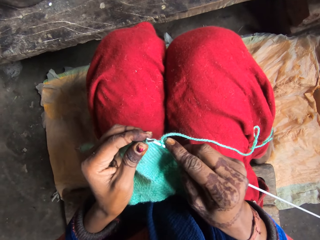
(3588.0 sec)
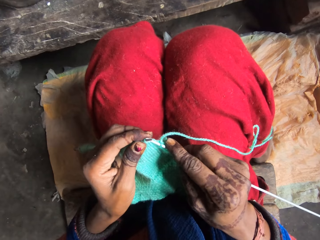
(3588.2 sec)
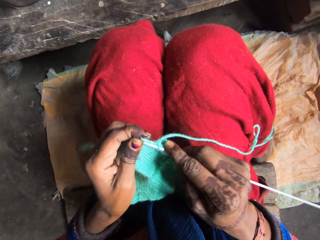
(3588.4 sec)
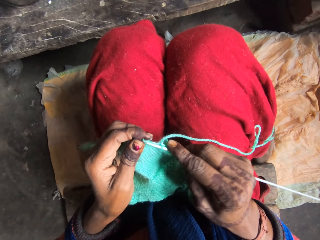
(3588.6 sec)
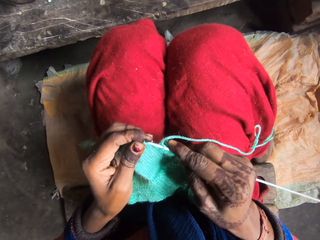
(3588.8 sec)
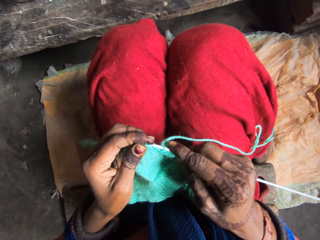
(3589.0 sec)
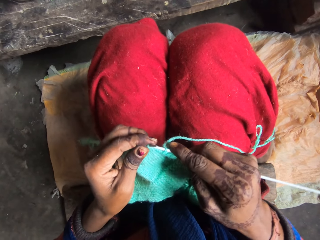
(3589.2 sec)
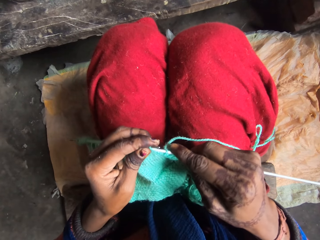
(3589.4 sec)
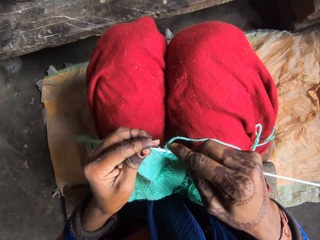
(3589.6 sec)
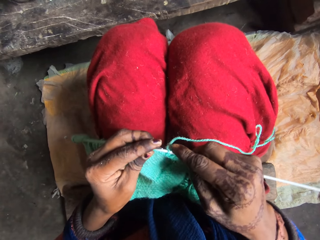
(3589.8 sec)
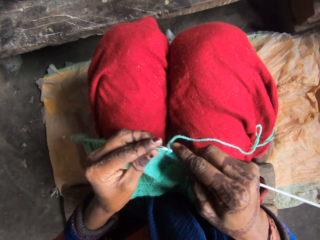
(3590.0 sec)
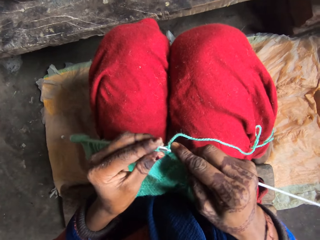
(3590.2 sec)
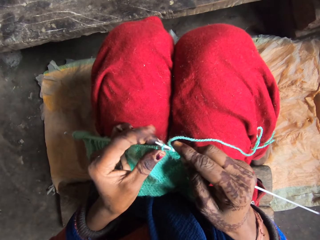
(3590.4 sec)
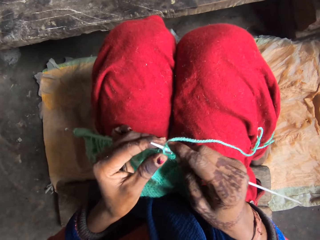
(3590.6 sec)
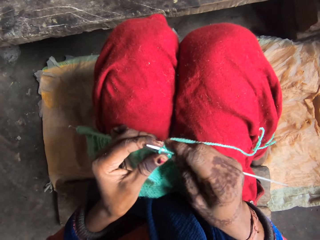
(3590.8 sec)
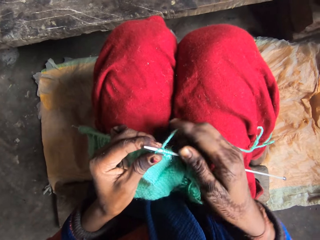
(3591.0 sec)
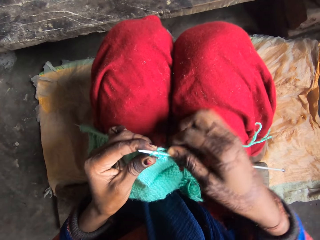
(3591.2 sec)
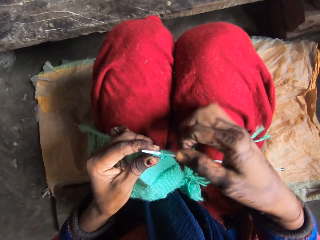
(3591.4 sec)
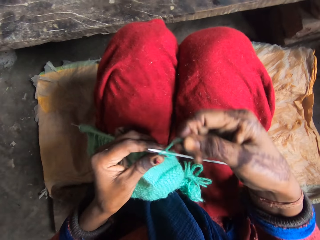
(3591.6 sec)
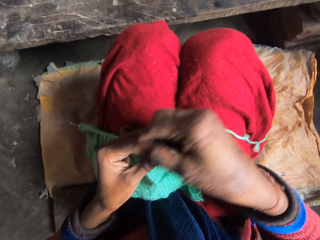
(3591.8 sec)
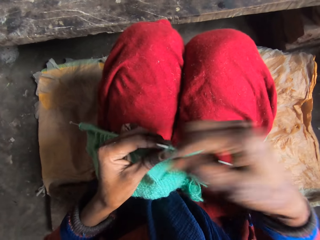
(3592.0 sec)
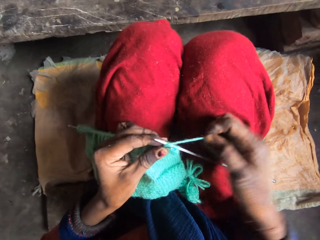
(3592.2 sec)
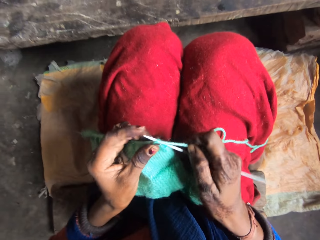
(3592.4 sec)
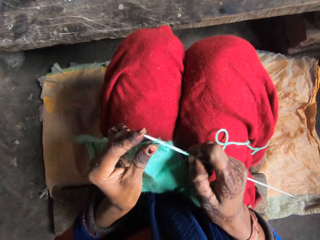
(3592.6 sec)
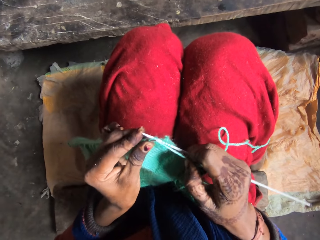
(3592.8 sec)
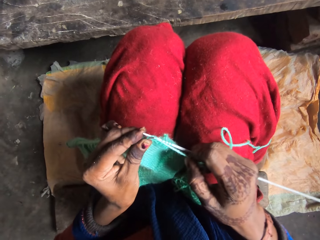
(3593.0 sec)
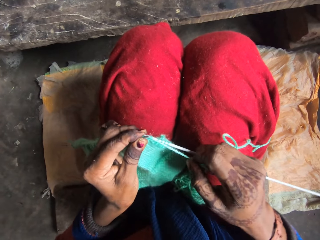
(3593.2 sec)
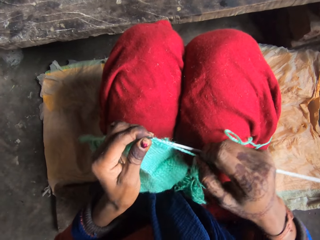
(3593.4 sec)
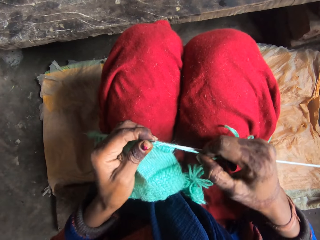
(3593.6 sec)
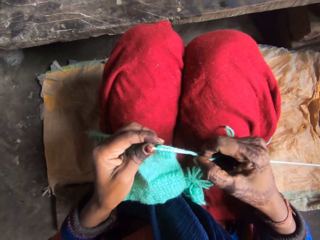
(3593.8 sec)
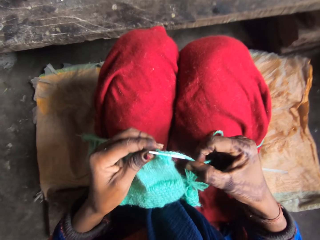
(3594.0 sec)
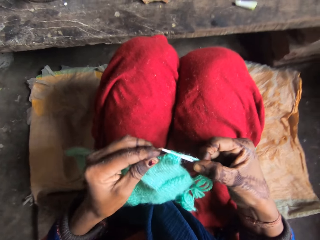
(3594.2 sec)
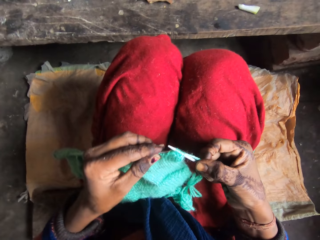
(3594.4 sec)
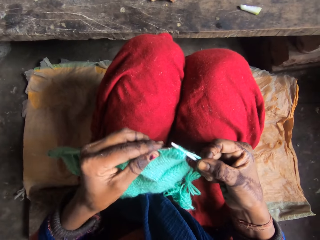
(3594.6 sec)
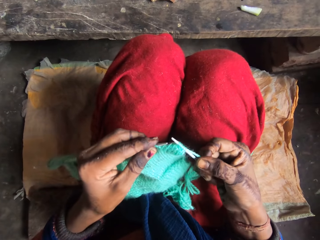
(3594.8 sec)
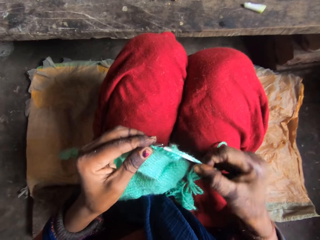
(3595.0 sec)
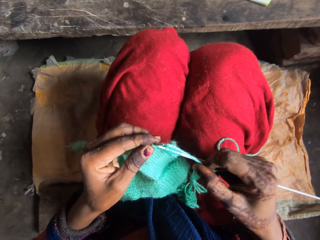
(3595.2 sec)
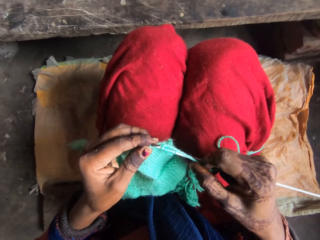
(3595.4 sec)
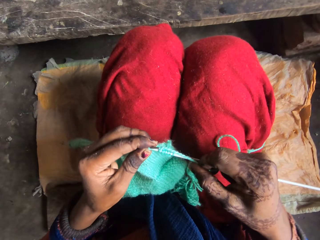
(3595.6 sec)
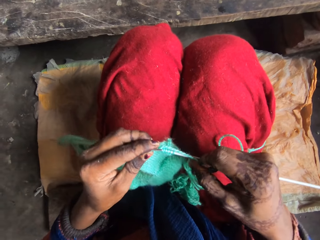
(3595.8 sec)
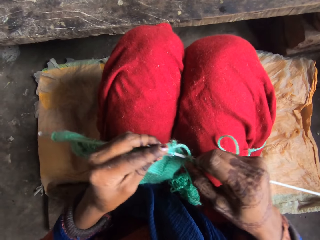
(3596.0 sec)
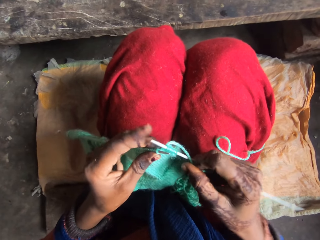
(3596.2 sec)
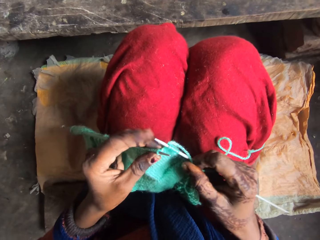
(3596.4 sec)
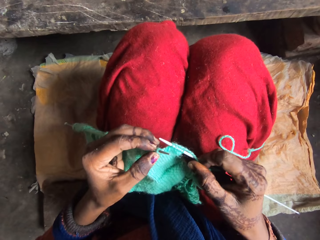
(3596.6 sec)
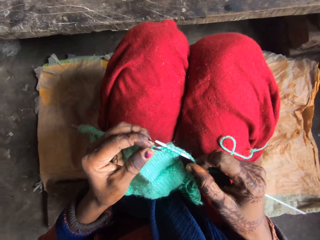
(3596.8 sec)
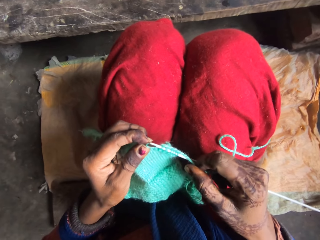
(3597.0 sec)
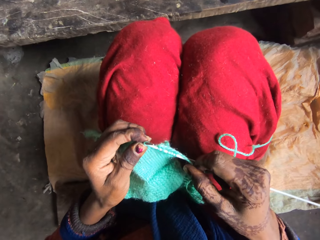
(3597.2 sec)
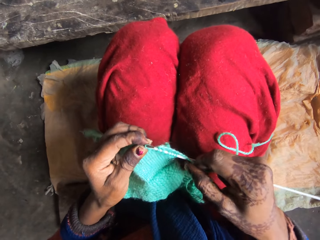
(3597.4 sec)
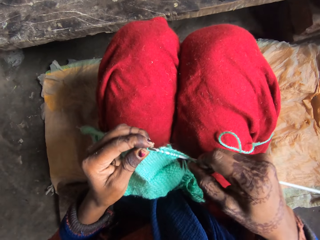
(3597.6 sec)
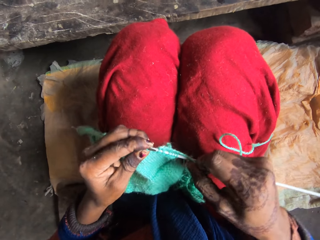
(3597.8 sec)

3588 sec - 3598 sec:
The camera wearer rolls the yarn over the needle. They knit the yarn with the needle.

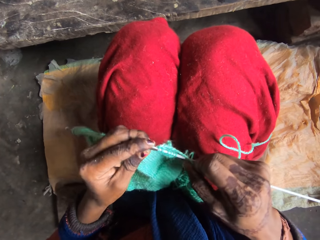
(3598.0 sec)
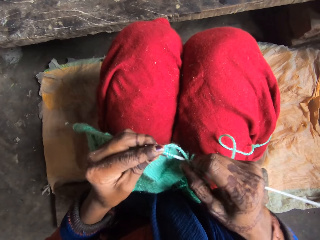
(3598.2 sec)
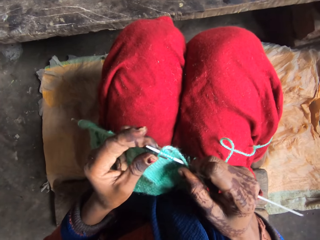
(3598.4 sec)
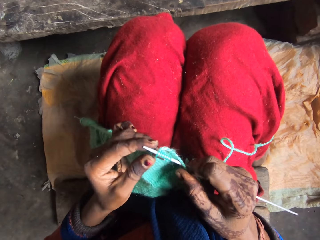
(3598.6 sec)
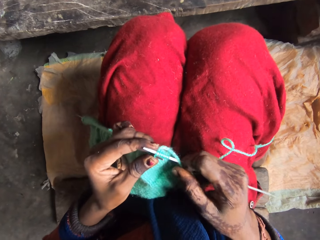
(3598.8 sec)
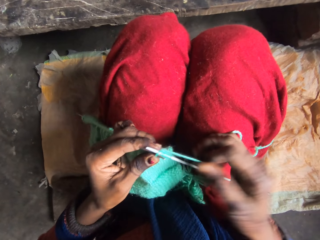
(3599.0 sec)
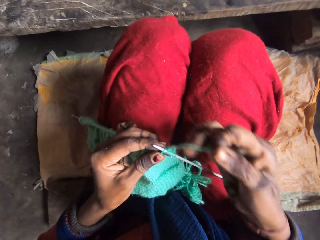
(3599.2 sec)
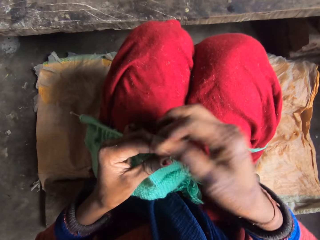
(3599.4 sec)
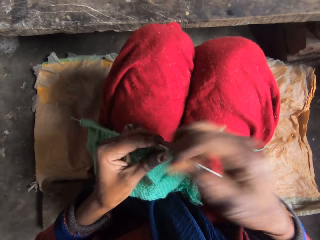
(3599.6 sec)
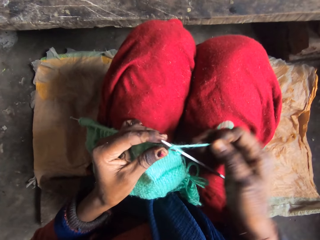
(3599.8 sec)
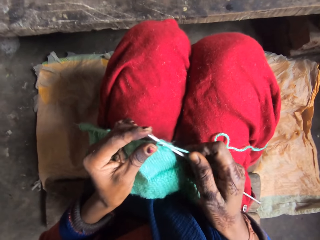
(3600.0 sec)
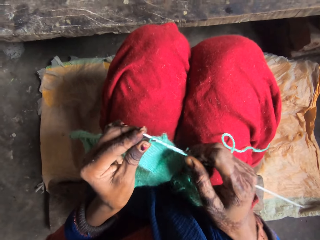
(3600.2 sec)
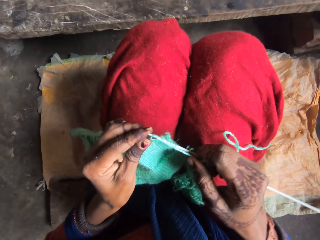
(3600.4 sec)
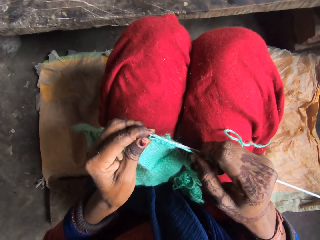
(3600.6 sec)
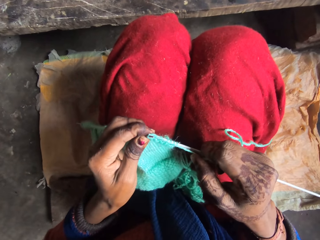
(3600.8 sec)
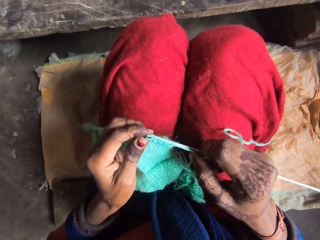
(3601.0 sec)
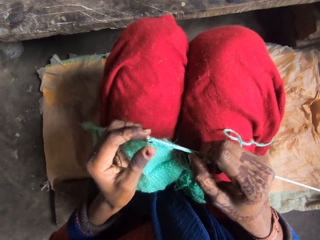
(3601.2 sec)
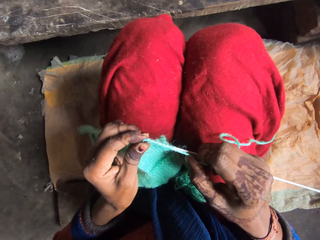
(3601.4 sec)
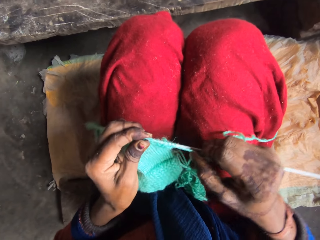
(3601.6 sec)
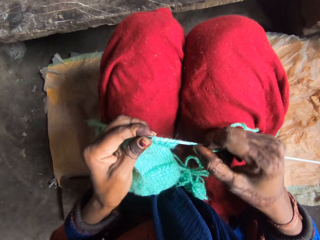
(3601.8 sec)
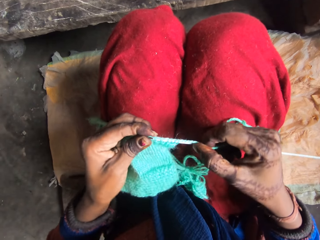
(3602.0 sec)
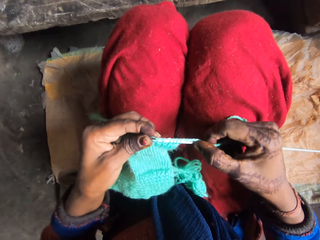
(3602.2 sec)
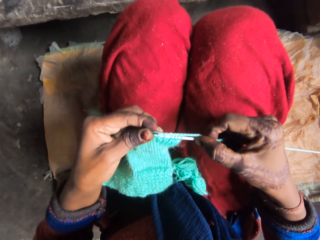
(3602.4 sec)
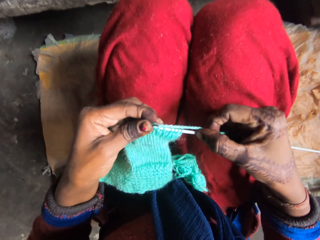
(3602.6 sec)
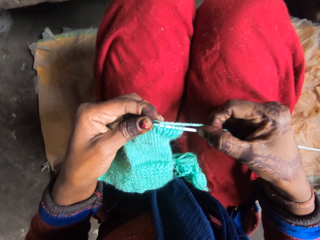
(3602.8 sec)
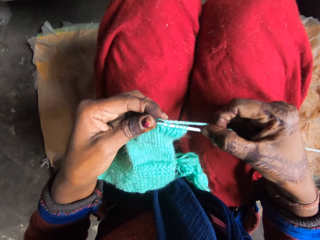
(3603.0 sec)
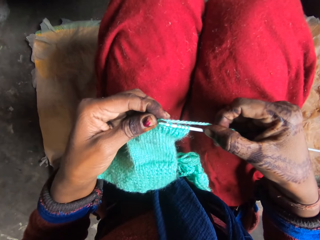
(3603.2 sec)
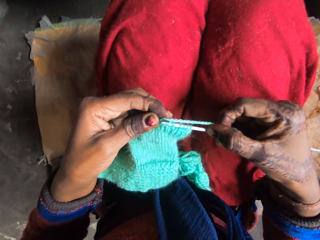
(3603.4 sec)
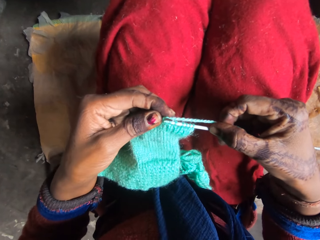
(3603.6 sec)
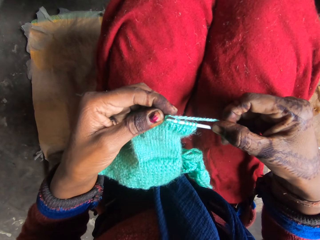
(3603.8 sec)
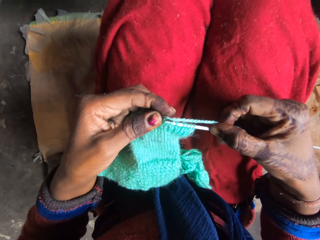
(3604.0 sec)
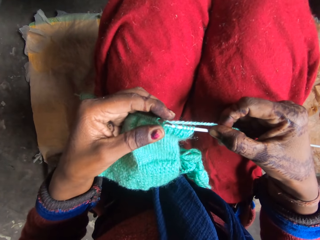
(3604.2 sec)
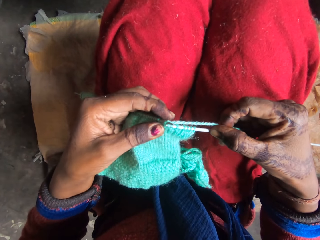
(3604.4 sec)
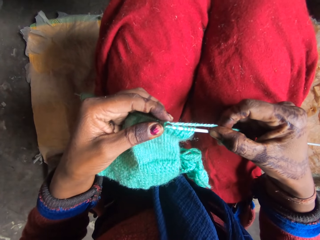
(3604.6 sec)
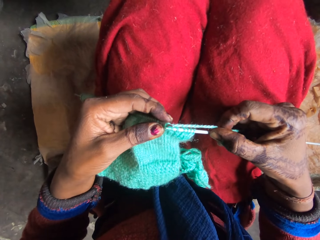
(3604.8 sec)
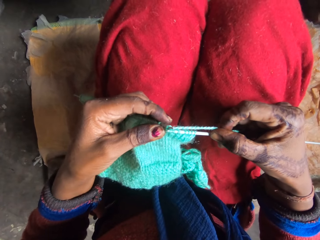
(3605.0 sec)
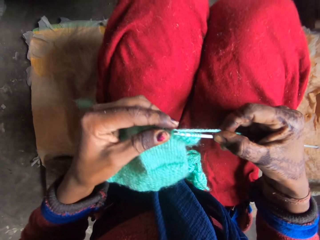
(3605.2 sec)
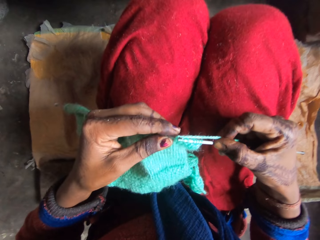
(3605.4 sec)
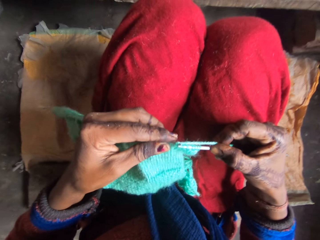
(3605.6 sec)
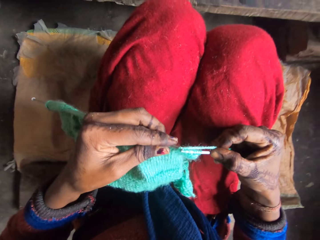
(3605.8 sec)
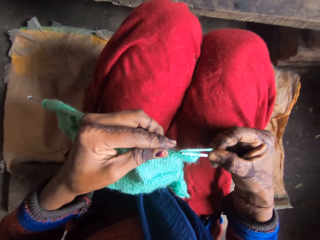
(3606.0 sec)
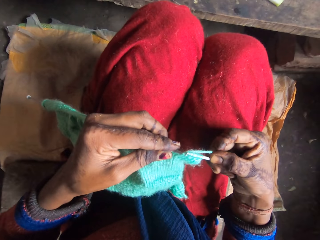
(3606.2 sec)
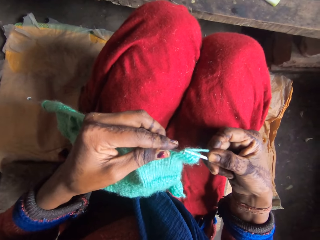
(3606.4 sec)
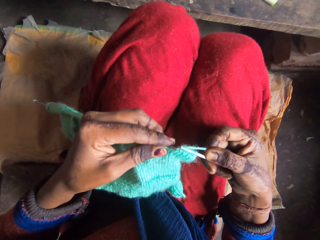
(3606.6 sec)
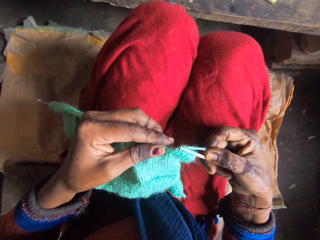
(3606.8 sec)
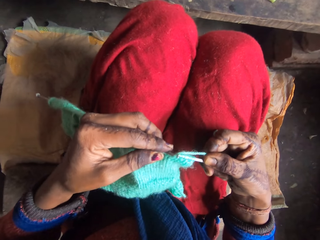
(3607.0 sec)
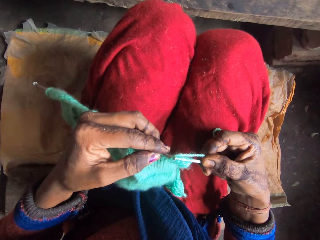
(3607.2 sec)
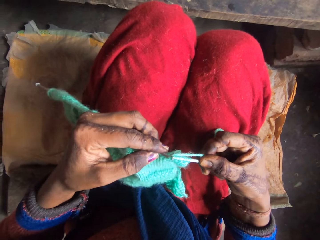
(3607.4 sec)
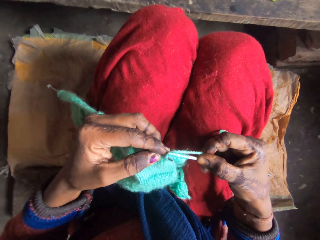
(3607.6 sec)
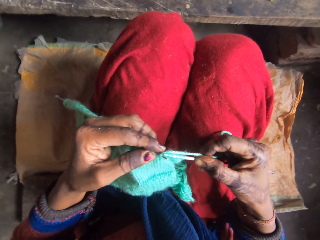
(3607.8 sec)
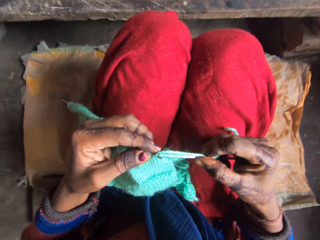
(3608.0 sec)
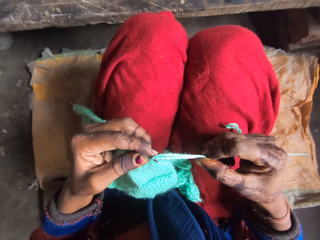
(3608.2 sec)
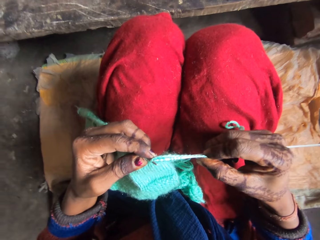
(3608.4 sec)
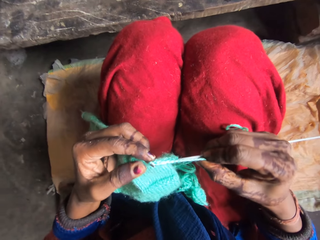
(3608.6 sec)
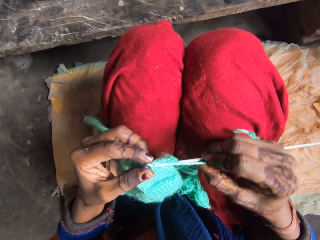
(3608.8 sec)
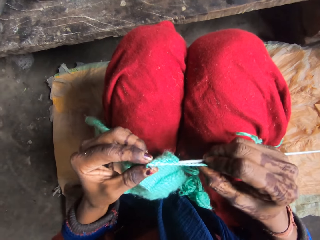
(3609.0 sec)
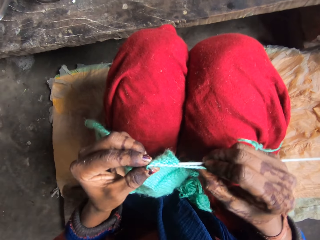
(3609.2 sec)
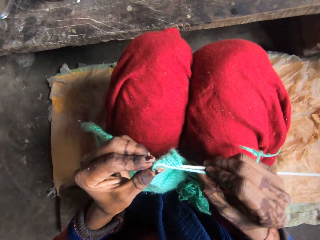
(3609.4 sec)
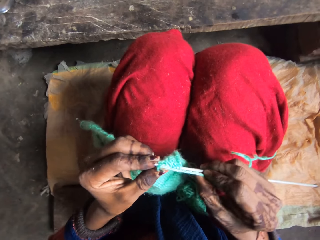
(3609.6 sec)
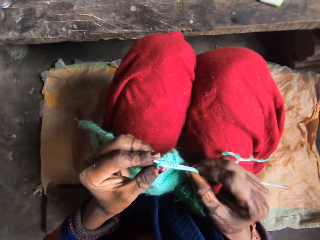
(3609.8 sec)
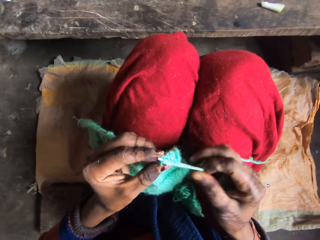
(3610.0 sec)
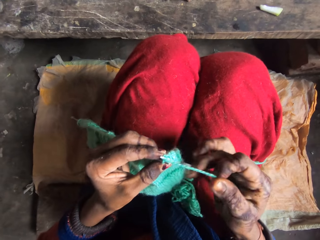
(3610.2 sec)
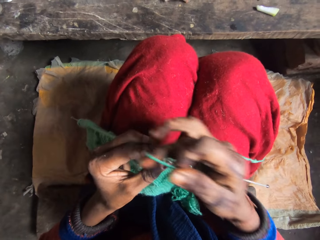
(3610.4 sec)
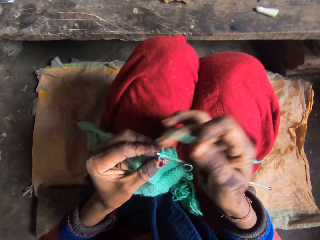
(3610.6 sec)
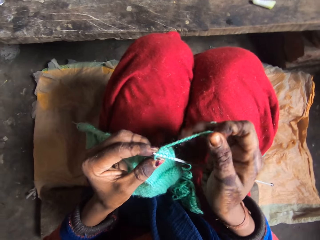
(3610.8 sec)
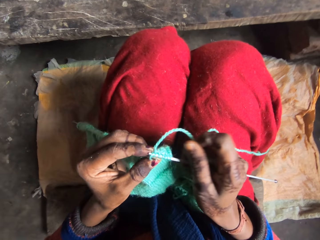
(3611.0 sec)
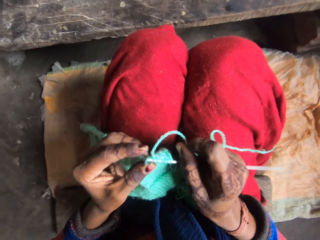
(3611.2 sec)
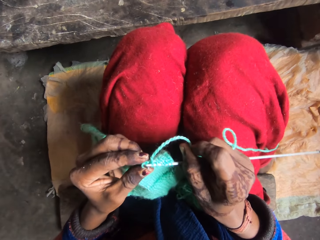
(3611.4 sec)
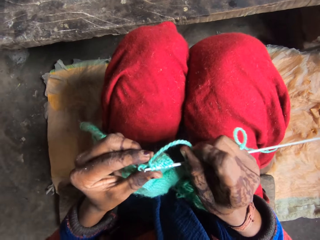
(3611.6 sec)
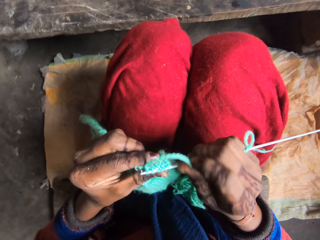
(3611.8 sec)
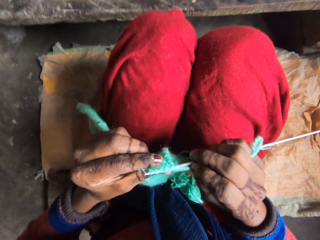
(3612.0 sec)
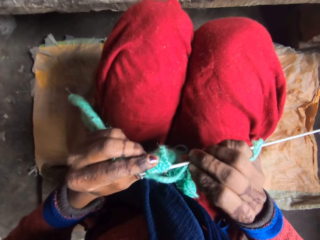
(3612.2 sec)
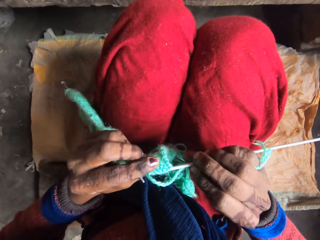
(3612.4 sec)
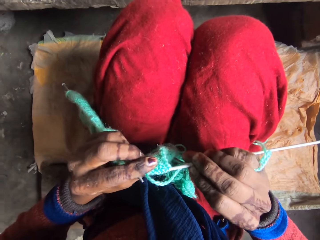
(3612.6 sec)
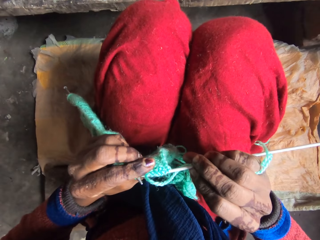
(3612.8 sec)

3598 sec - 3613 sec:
The camera wearer rolls the yarn over the needle. They knit the yarn with the needle. They adjust the yarn in the needle.
